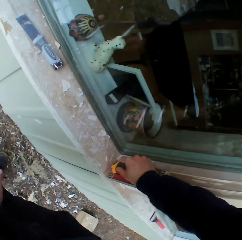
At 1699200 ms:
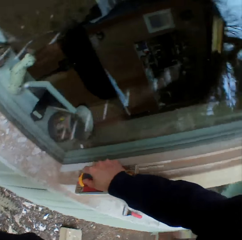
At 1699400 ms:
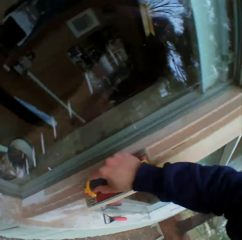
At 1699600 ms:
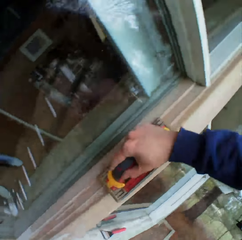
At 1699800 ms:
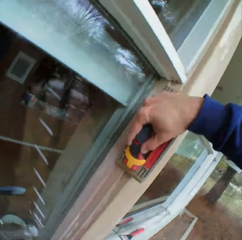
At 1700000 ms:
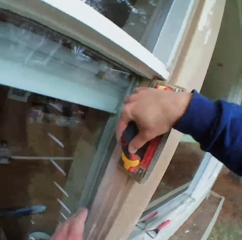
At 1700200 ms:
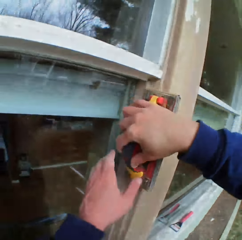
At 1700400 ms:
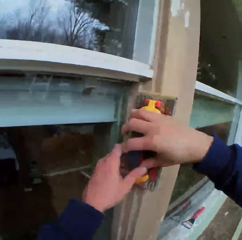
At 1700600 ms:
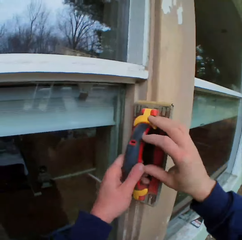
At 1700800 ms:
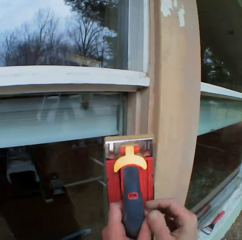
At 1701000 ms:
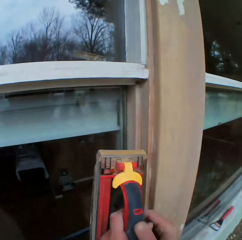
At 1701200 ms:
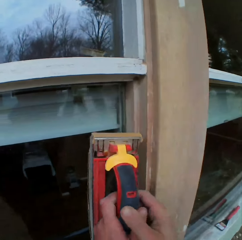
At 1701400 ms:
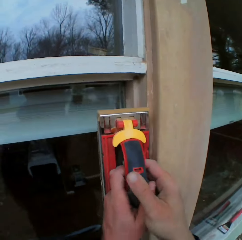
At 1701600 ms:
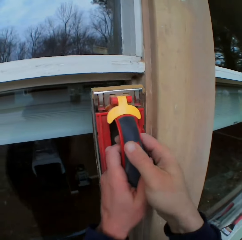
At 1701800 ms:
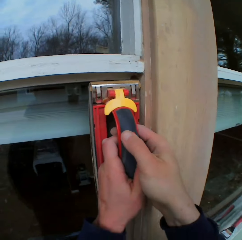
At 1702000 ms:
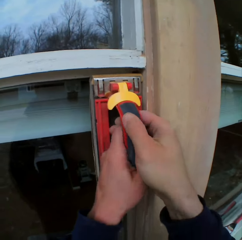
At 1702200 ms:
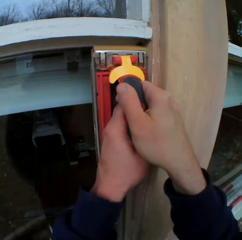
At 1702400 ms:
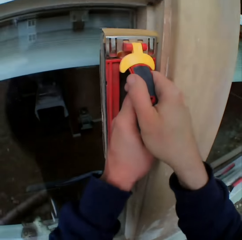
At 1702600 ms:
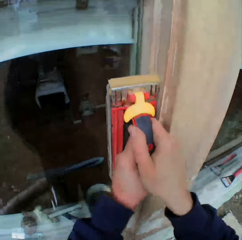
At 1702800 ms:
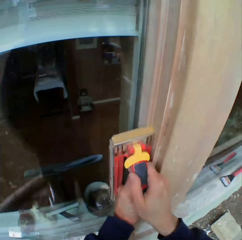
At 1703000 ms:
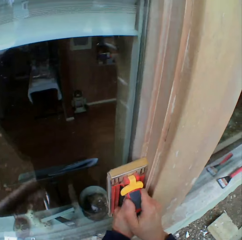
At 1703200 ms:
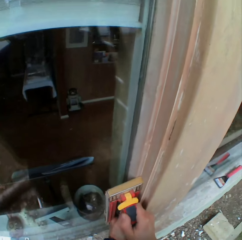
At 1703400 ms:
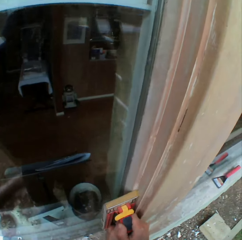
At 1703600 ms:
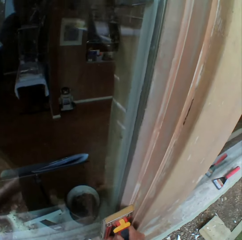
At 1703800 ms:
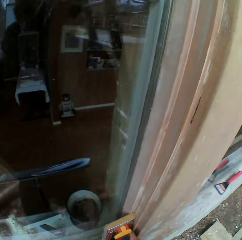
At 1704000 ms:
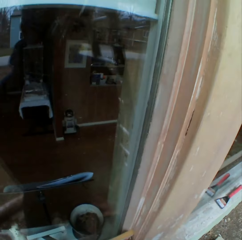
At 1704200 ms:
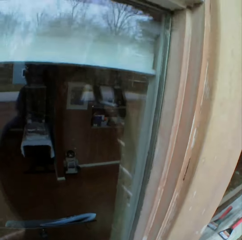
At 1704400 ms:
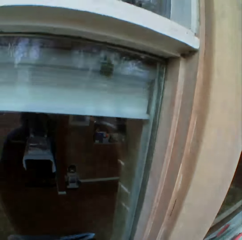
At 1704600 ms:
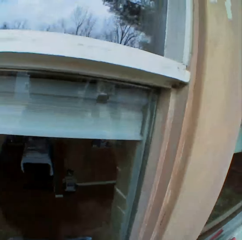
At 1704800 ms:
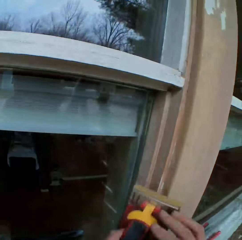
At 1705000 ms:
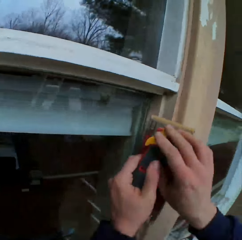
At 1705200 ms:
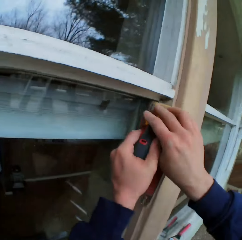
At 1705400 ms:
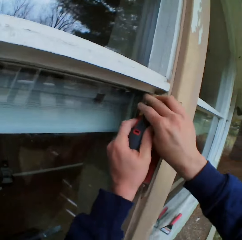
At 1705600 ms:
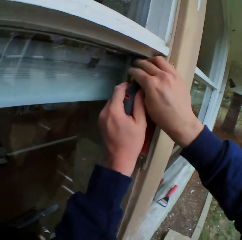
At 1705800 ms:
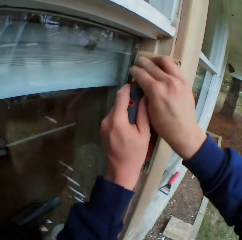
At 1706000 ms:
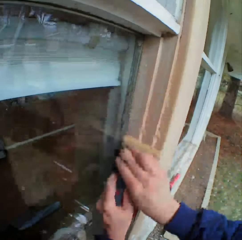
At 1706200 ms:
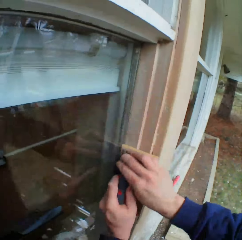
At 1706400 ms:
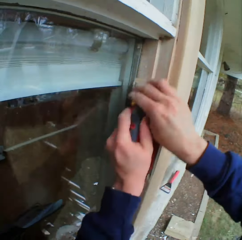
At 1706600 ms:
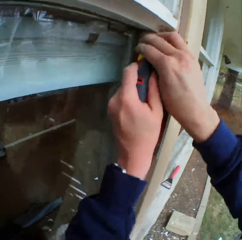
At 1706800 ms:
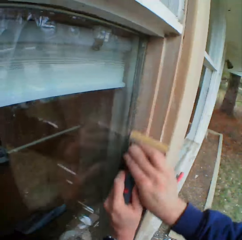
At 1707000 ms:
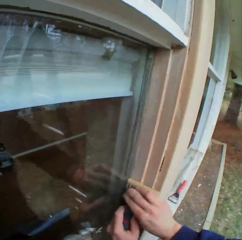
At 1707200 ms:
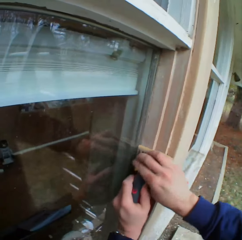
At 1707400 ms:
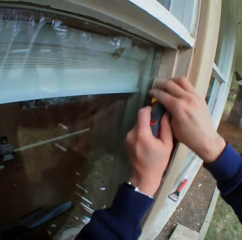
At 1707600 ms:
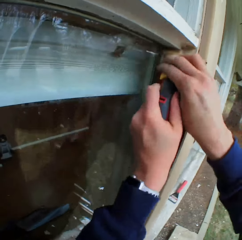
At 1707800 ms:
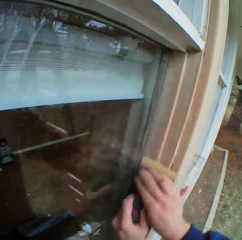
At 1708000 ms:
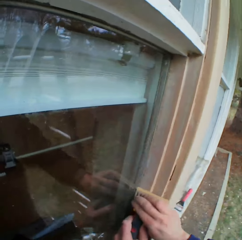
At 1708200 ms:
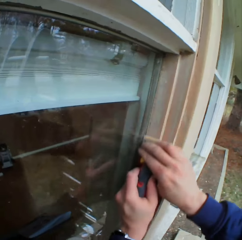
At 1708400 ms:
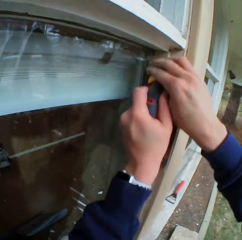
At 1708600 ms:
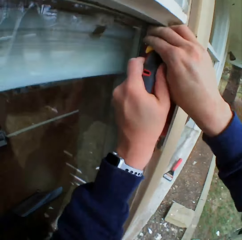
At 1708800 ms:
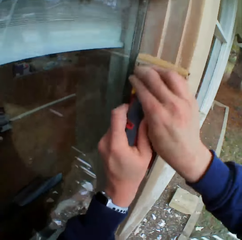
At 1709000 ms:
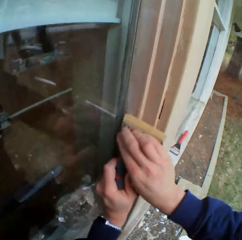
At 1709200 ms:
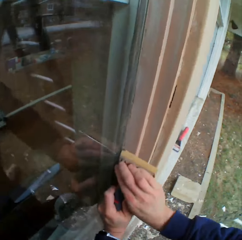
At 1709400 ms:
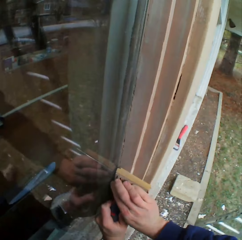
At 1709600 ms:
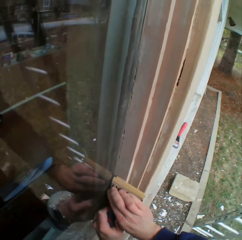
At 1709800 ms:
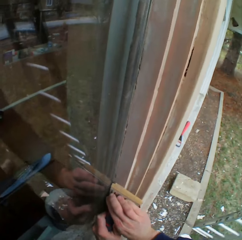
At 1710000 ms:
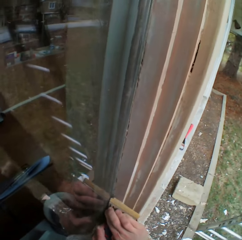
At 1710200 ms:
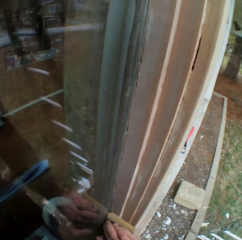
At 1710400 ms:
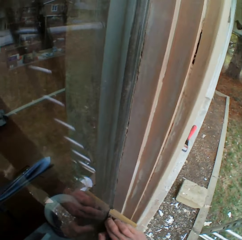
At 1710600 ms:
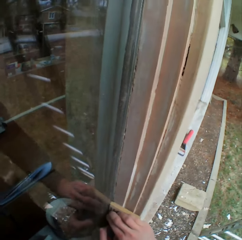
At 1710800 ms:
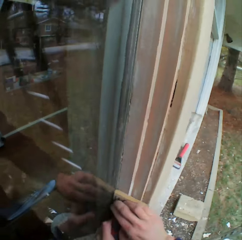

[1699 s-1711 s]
The camera wearer moves the planer on the hands and smoothens the surface. They hold the sandpaper with both hands.

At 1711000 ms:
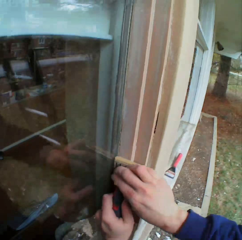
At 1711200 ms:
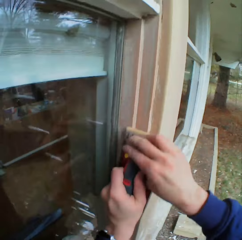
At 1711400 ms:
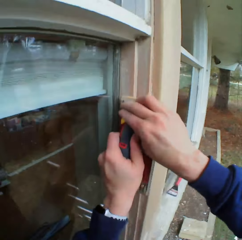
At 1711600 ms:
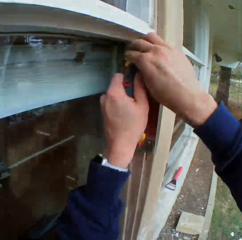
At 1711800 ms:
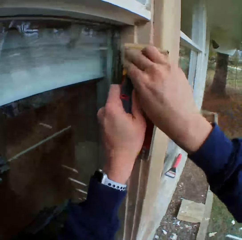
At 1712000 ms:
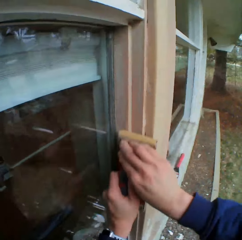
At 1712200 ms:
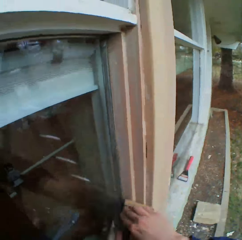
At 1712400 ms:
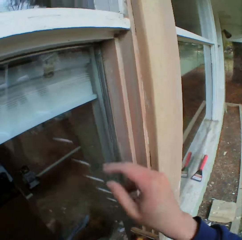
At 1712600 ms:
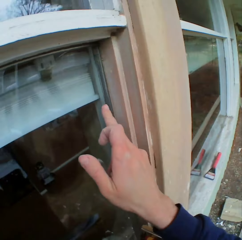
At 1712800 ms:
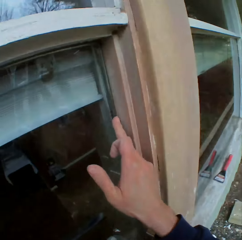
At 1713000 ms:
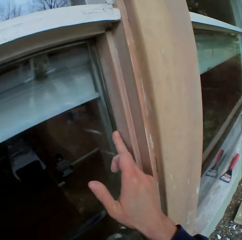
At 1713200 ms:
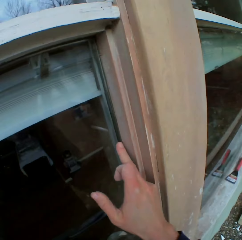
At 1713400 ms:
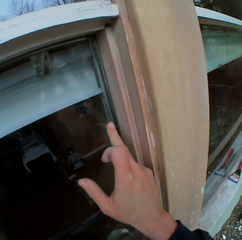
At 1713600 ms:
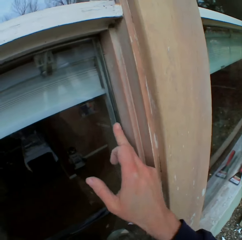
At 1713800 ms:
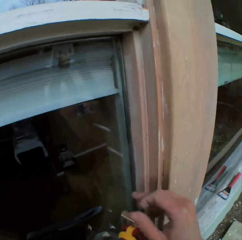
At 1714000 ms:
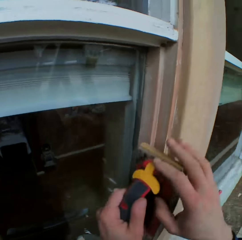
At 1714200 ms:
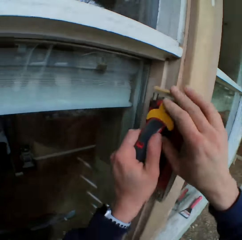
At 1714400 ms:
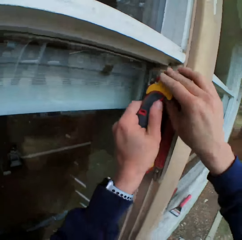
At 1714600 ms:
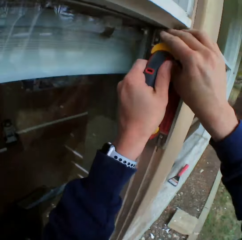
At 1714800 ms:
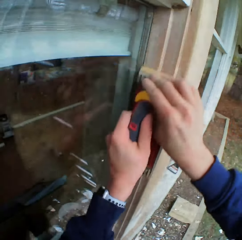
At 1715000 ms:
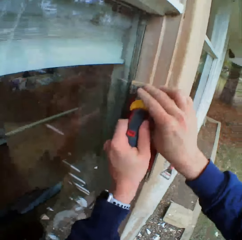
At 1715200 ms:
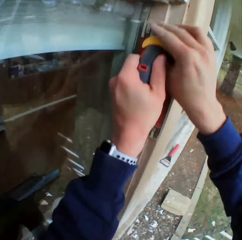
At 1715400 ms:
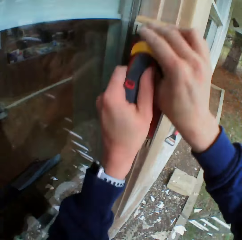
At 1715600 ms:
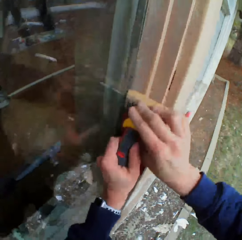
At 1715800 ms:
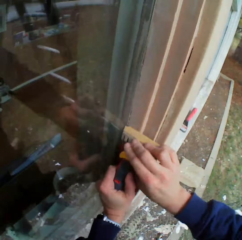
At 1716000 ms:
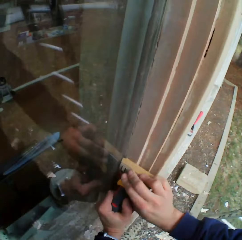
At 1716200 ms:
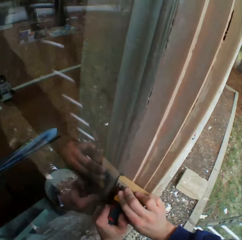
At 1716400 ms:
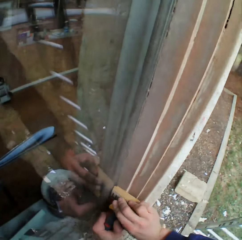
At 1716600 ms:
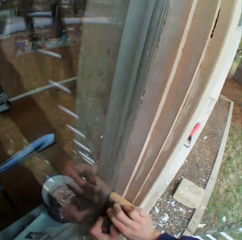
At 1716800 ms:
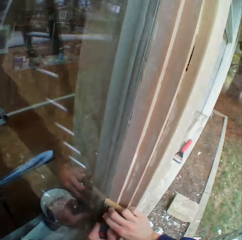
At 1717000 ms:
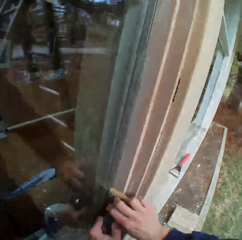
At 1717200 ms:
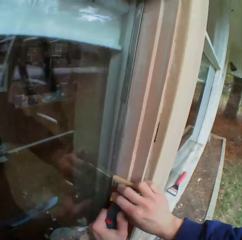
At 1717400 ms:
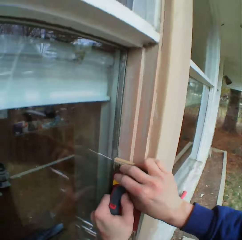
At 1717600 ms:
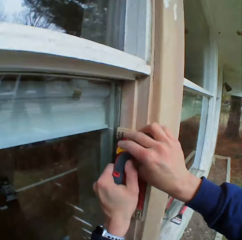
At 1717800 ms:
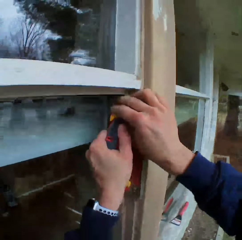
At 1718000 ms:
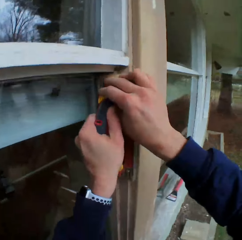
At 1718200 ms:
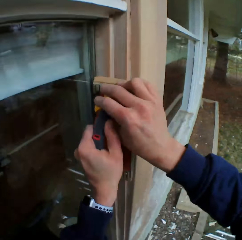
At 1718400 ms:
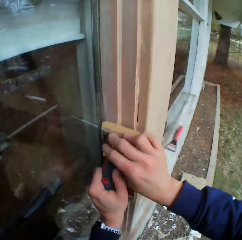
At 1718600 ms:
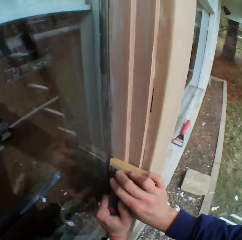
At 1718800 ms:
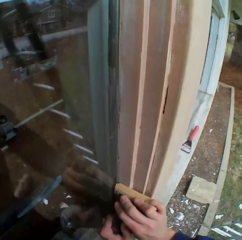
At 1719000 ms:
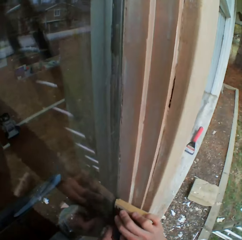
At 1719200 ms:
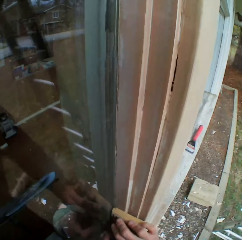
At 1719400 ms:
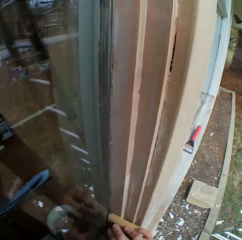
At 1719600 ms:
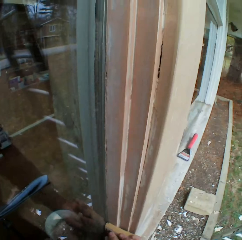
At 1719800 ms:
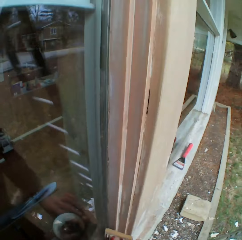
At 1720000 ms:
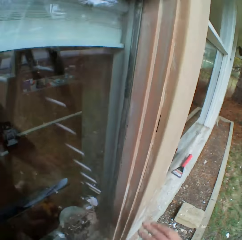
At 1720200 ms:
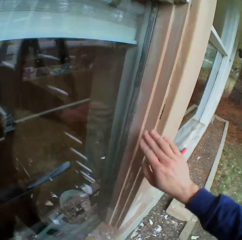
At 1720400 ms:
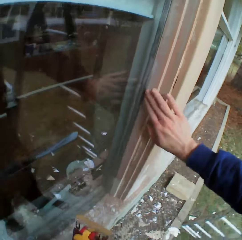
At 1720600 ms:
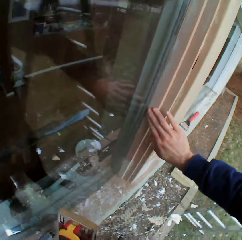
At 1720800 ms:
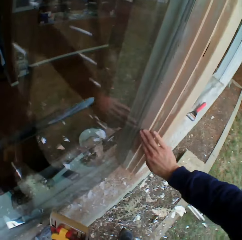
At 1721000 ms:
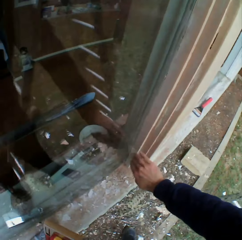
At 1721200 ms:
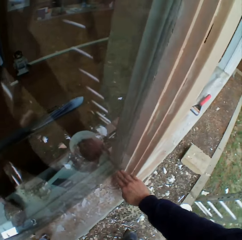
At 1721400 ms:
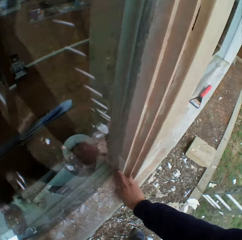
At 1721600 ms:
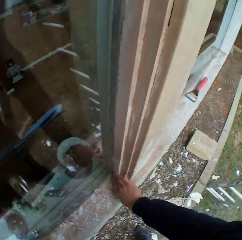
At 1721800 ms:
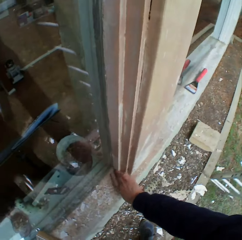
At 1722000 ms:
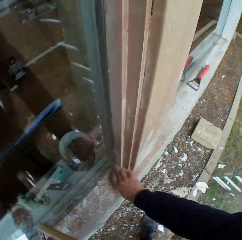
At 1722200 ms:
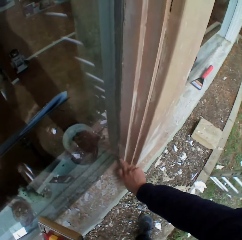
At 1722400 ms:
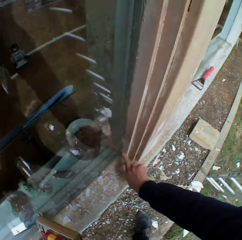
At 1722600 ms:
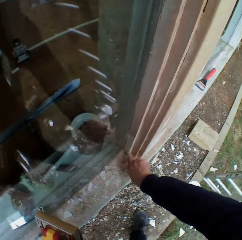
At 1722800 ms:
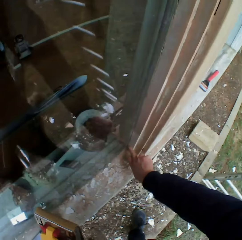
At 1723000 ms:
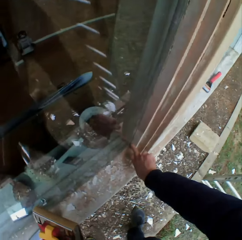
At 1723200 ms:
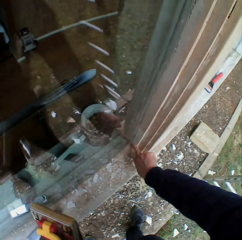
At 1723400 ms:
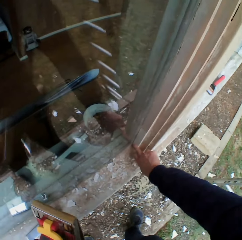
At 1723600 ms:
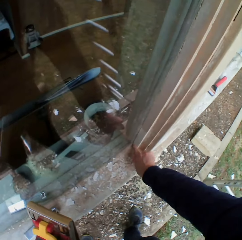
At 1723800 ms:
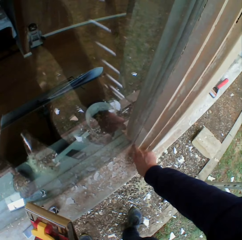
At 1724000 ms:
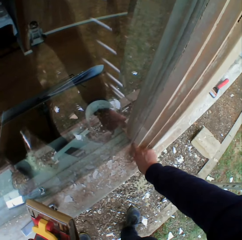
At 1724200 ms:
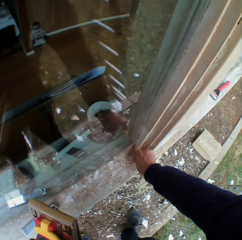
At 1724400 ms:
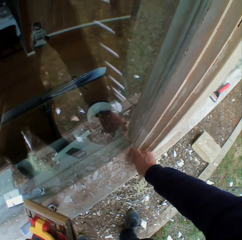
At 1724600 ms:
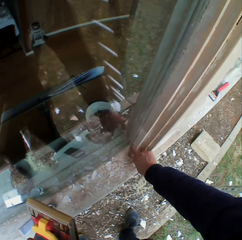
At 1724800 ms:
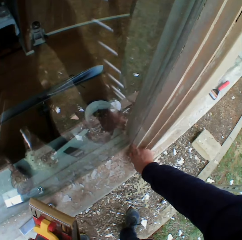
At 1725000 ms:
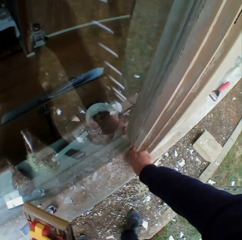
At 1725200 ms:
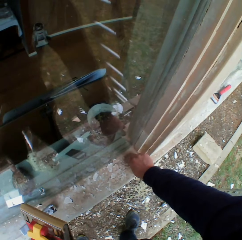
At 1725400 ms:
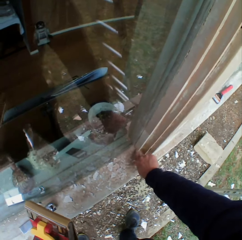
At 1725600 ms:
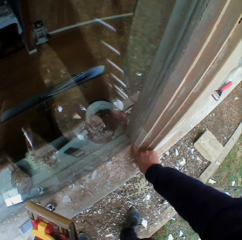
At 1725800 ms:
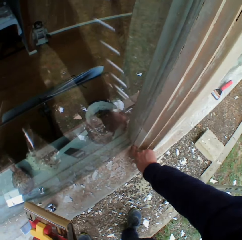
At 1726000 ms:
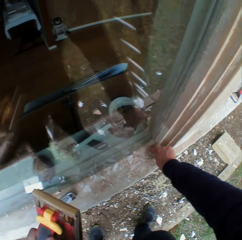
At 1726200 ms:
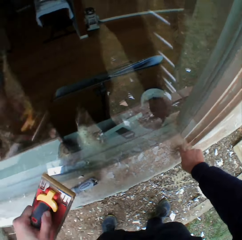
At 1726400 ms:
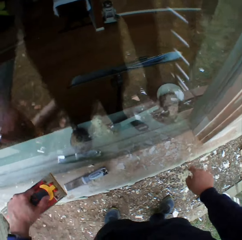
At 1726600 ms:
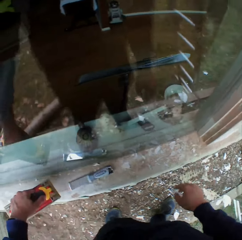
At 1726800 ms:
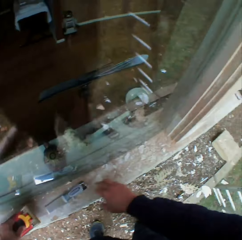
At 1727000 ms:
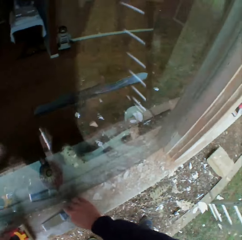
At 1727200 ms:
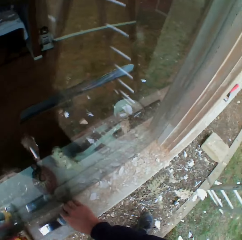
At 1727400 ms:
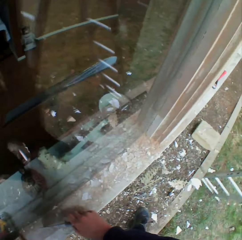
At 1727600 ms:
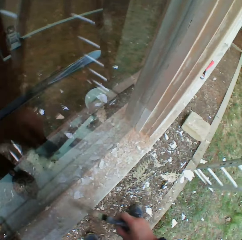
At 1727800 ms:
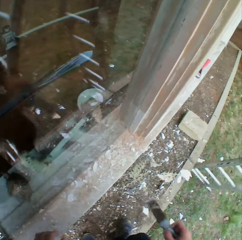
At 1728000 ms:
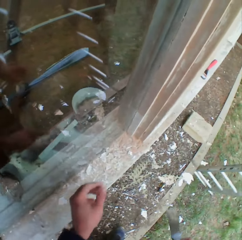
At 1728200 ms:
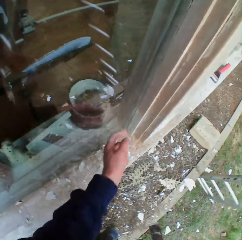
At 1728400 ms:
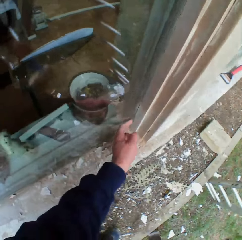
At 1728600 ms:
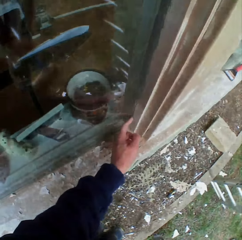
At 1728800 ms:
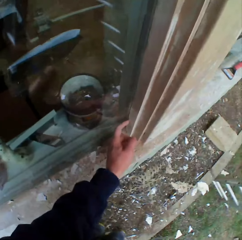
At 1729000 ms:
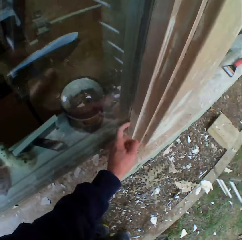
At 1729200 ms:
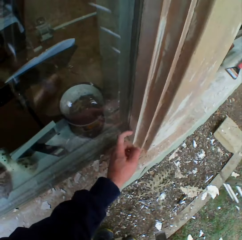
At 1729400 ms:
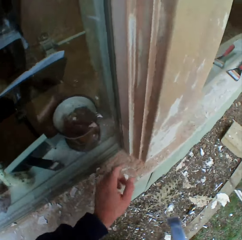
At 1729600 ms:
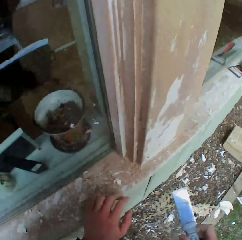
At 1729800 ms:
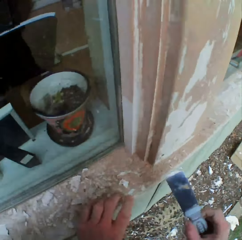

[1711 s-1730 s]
The camera wearer touches the wall with his right hand. He smoothens the edges of the wall with the sandpaper. He moves the sandpaper up and down. He touches the wall with his fingers. He puts the sandpaper down on the surface. He picks up the metal scraper. He touches the surface.
